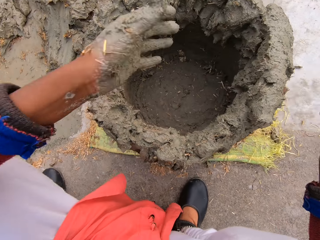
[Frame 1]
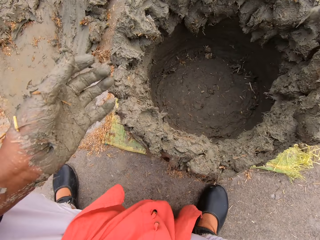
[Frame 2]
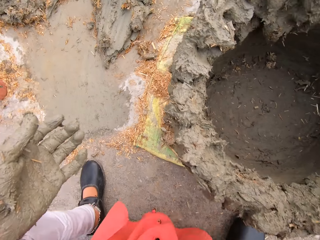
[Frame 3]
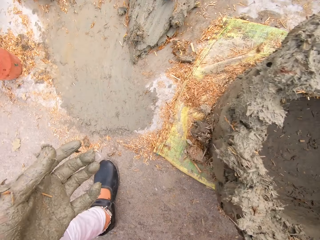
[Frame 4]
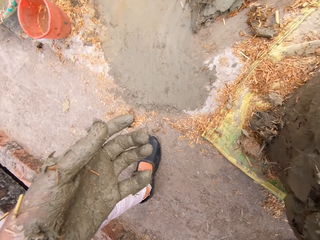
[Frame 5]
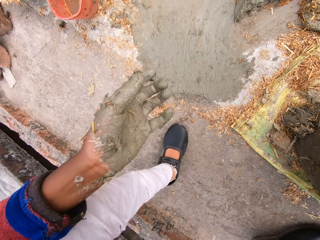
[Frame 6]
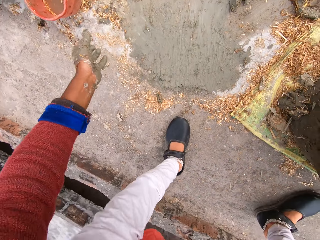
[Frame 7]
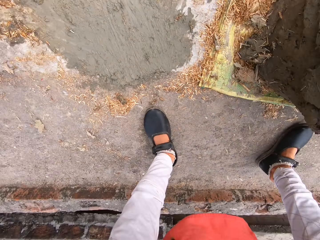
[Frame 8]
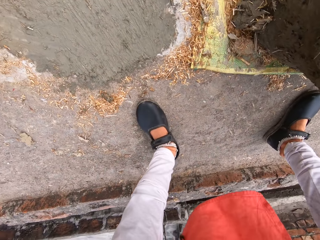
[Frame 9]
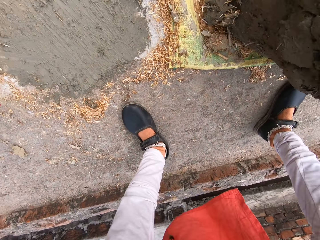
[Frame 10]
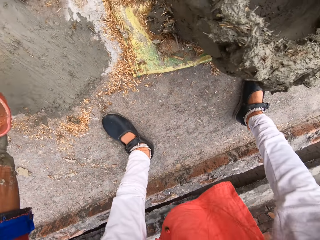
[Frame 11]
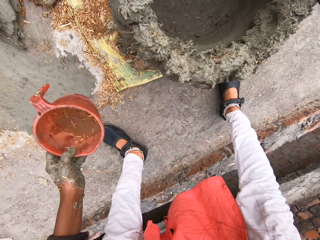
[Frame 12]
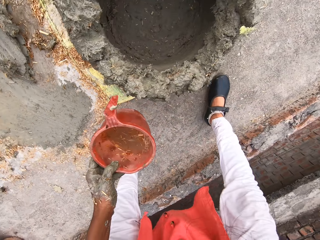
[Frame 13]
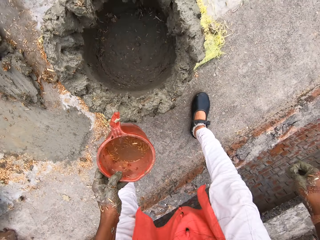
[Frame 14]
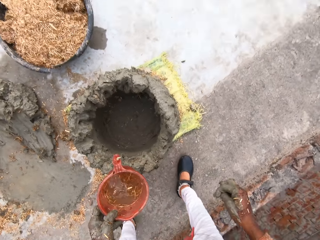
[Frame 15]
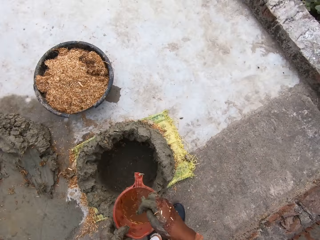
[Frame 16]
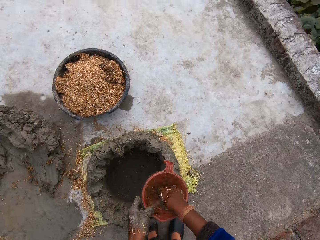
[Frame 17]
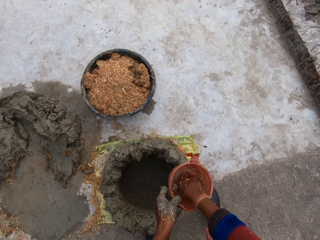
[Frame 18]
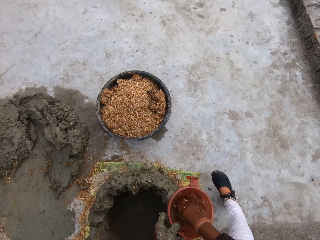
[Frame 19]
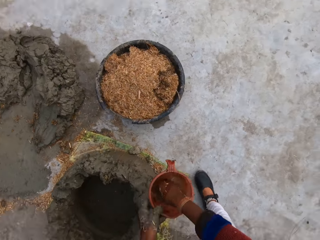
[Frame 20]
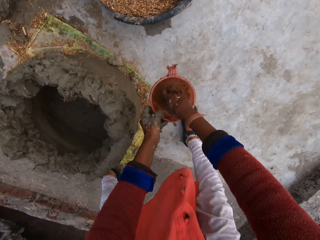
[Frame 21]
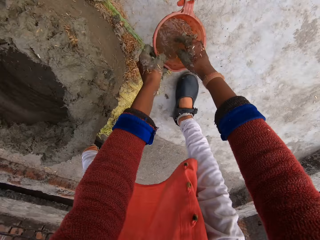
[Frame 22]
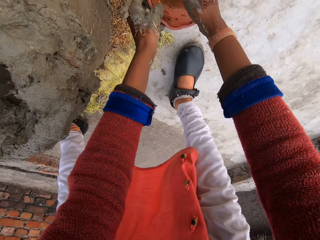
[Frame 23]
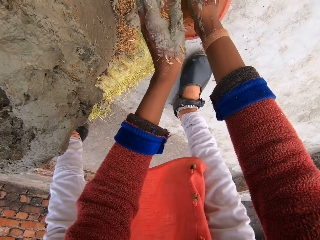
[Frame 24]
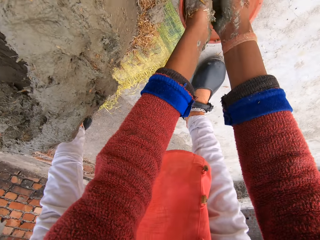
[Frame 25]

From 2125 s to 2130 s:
The camera wearer moves her hands away from the structure. She bends towards the floor. She moves her left hand forward and picks up the jug. She carries a cup of water from the ground. She stands up. She dips her right hand into the cup of water. She moves to her right and moves forward. She bends towards the structure. She drops the cup of water on the ground and rinses her hands briefly into the cup.

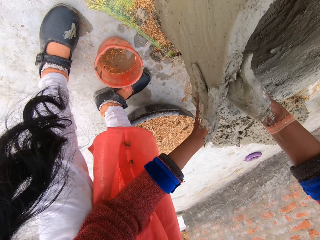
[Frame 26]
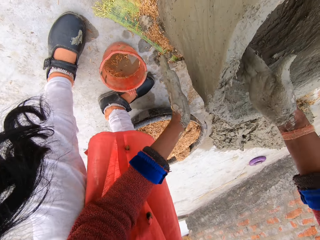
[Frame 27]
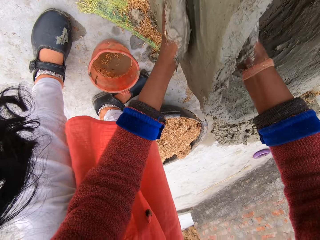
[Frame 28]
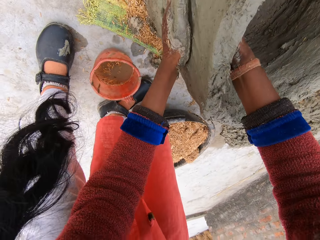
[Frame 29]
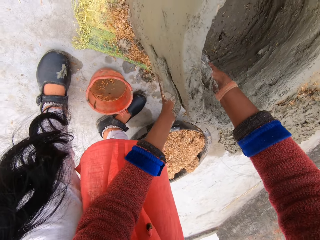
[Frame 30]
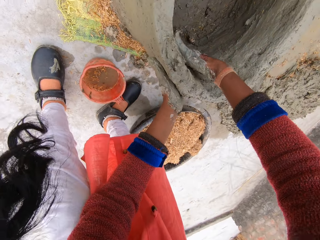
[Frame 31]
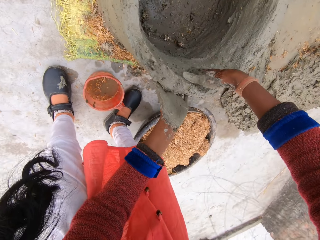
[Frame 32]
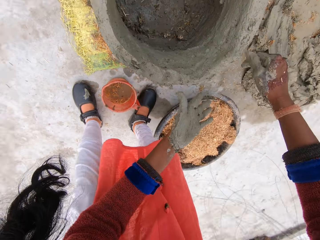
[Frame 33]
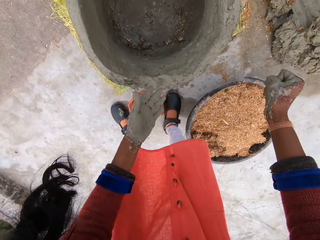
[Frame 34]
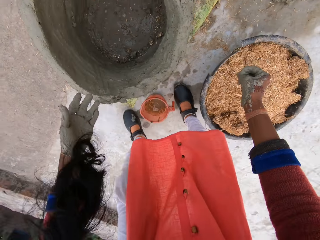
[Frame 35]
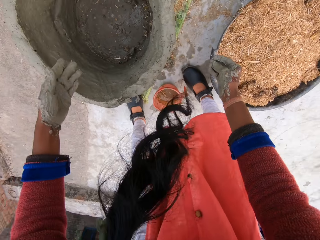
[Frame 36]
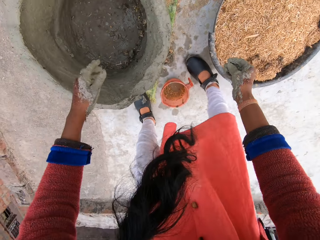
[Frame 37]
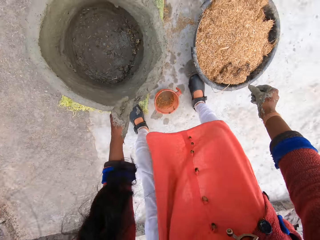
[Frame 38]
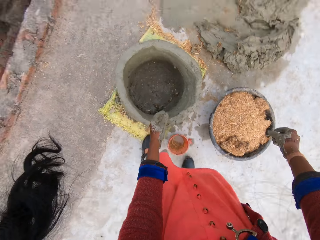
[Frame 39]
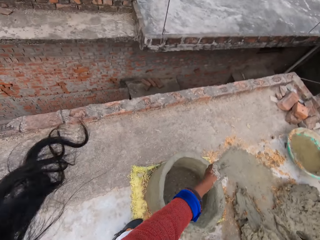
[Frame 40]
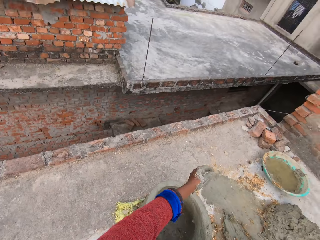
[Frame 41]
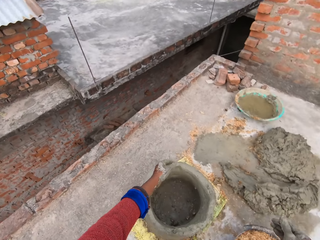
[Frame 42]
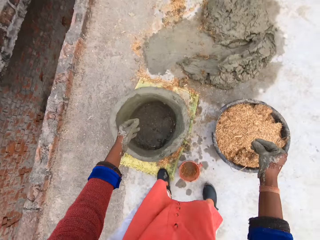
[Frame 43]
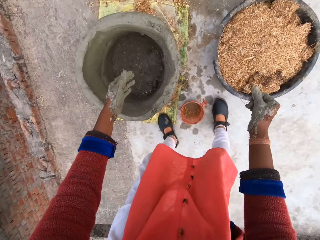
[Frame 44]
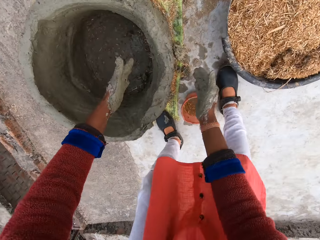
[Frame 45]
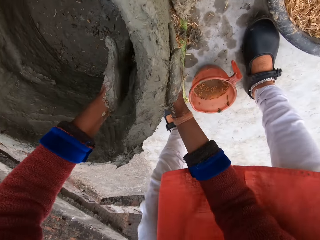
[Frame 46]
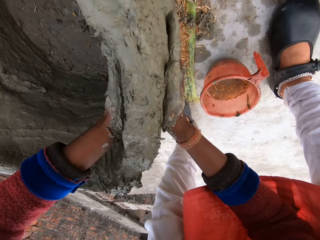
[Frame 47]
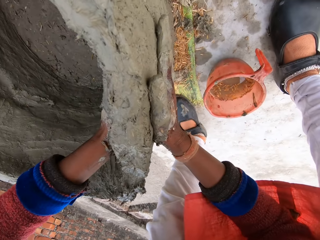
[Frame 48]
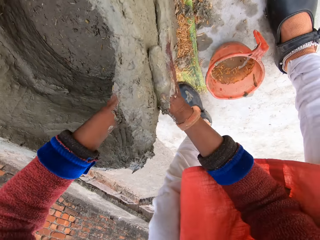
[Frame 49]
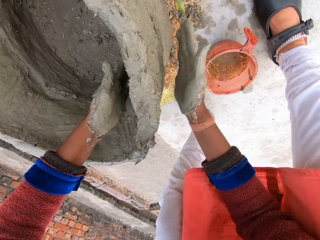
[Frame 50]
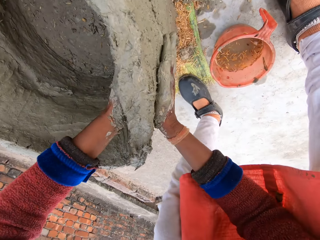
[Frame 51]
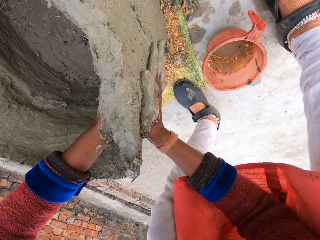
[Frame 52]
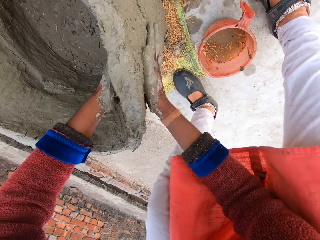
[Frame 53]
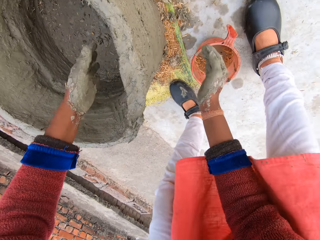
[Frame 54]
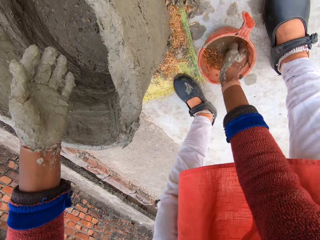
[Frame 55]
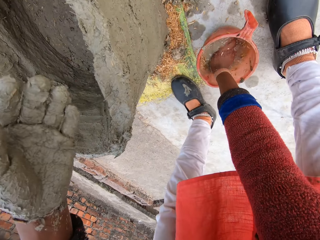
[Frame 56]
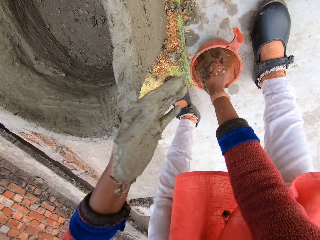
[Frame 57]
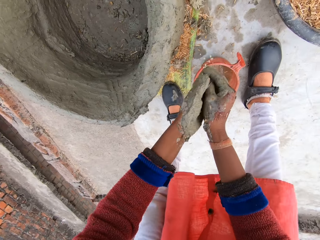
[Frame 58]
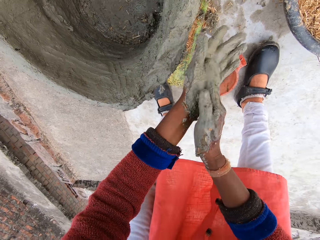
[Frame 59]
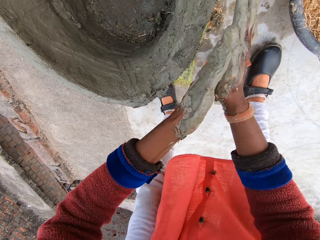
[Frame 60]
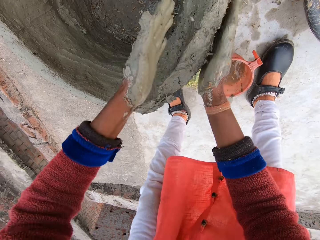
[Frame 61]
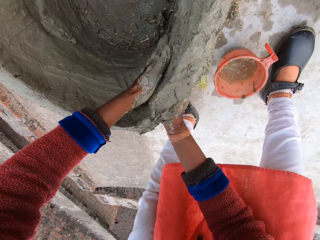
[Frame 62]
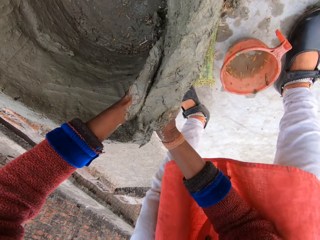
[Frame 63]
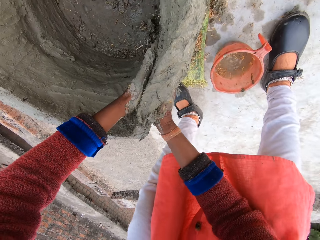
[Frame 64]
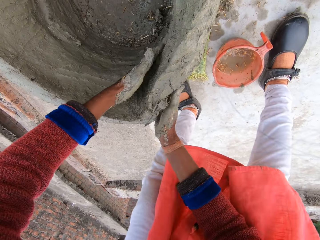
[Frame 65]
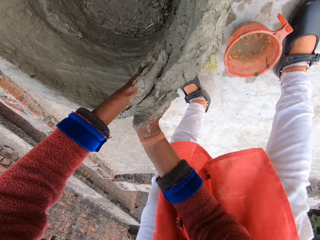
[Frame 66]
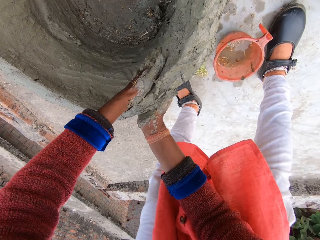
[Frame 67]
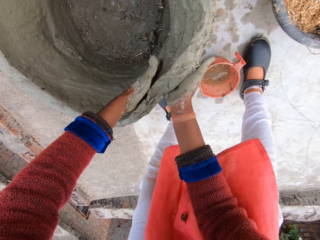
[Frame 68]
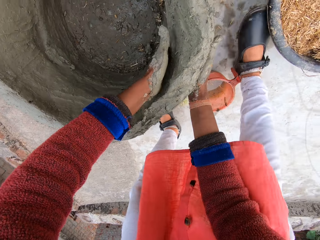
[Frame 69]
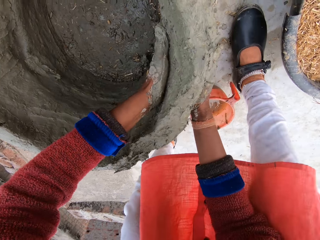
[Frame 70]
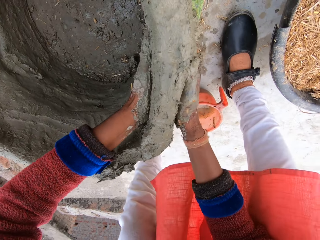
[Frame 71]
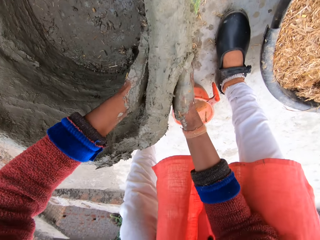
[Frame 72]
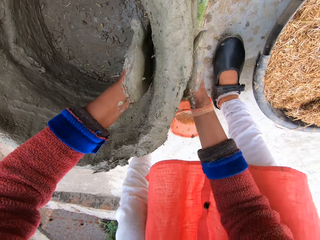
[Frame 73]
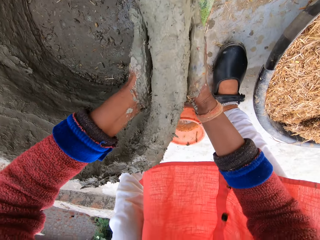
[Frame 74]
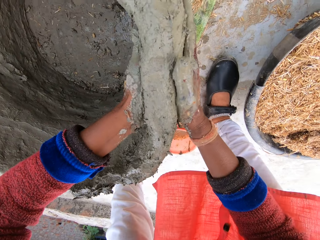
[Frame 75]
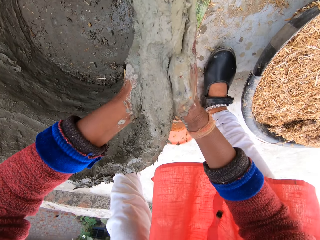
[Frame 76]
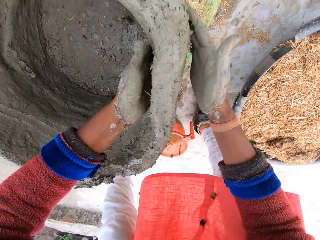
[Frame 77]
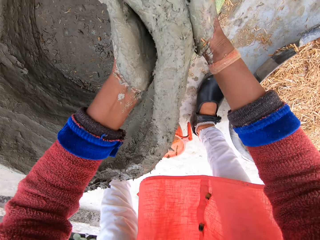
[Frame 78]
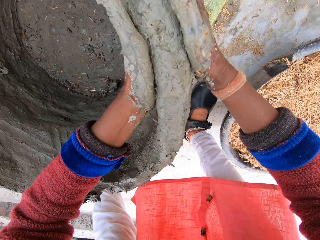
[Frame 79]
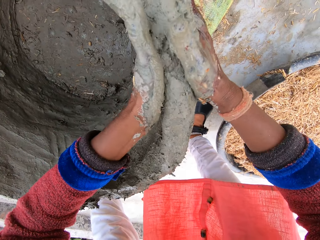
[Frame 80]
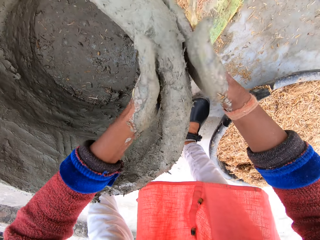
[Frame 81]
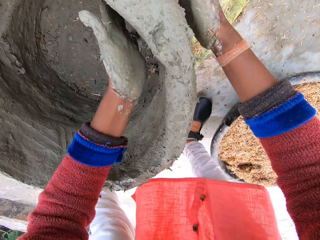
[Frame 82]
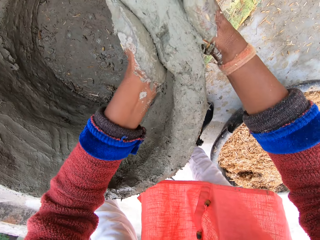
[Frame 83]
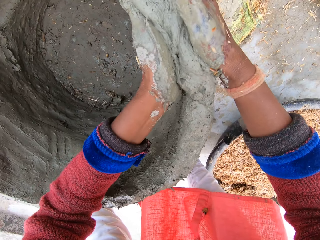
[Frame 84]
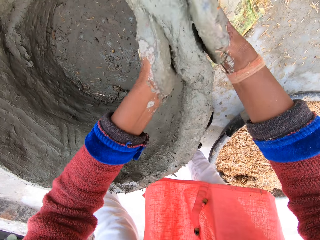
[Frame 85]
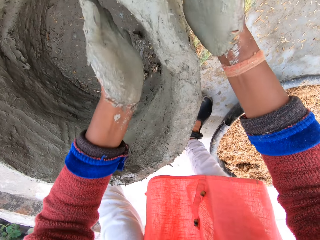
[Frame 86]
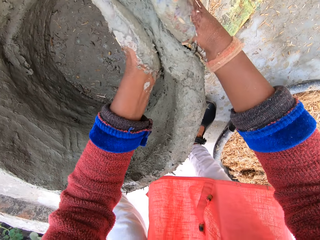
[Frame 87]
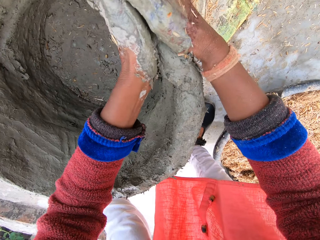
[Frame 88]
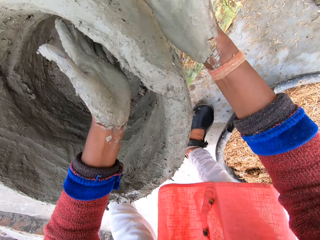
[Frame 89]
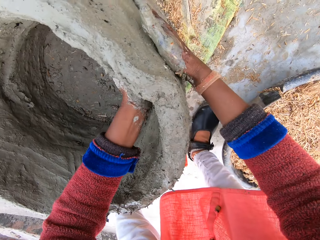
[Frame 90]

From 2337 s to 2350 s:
The camera wearer stands beside the clay structure. She resumes smoothening a flower pot with both hands. She bends beside the clay structure and models the clay structure. She dips her hand into a cup of water and rubs her hands together. She resumes smoothening the flower pot with both hands and models the clay structure.

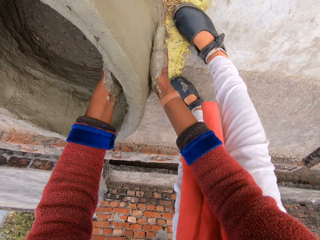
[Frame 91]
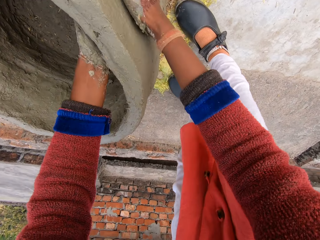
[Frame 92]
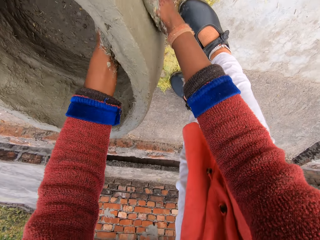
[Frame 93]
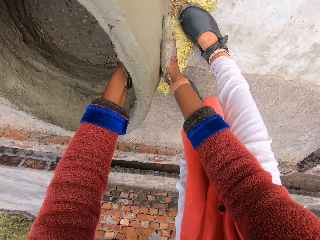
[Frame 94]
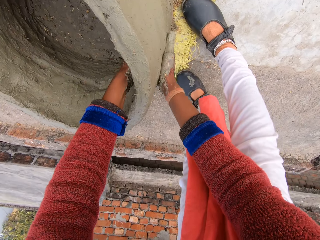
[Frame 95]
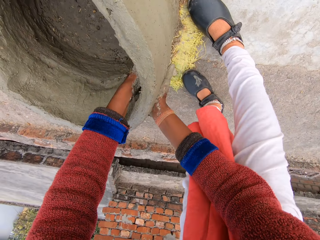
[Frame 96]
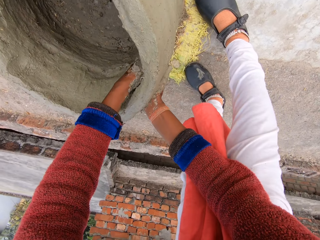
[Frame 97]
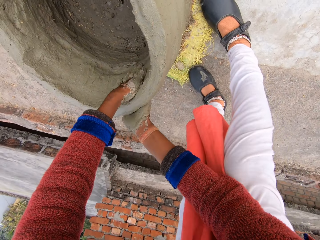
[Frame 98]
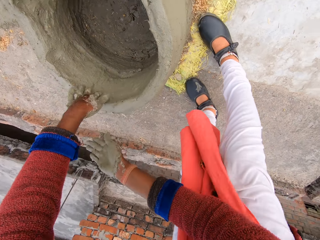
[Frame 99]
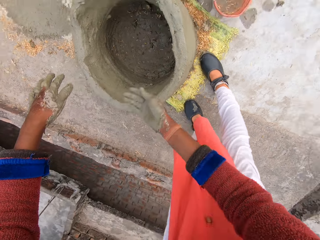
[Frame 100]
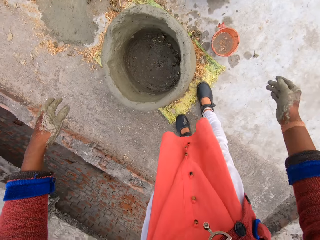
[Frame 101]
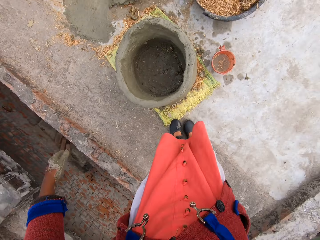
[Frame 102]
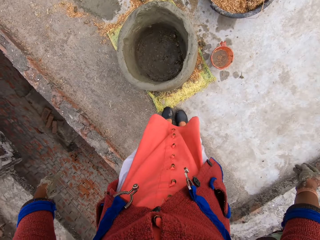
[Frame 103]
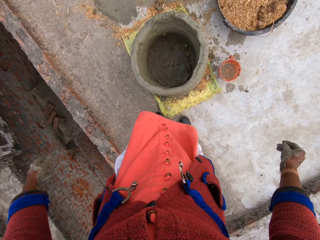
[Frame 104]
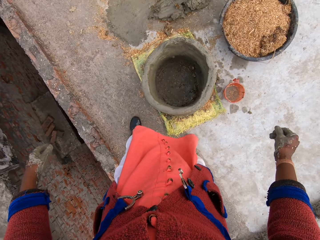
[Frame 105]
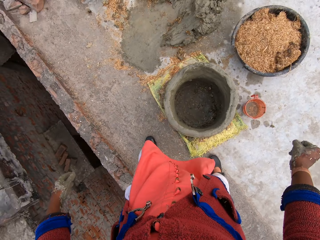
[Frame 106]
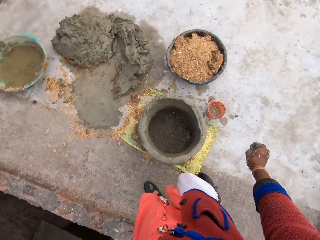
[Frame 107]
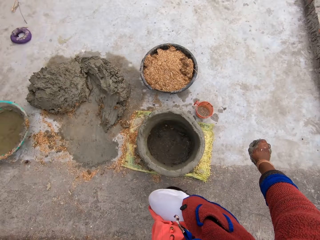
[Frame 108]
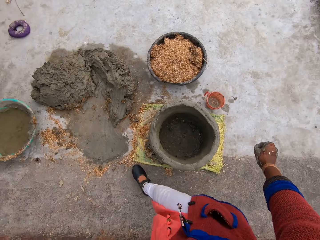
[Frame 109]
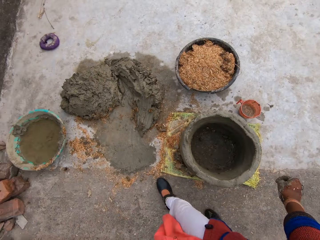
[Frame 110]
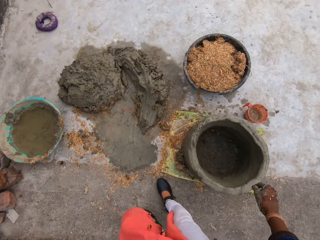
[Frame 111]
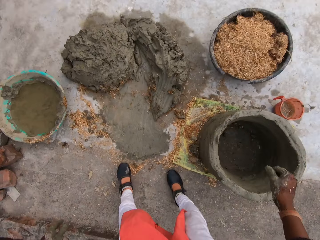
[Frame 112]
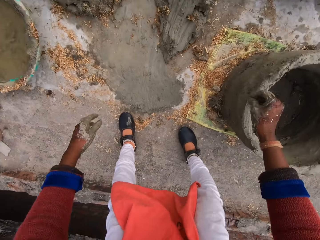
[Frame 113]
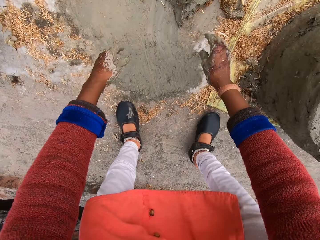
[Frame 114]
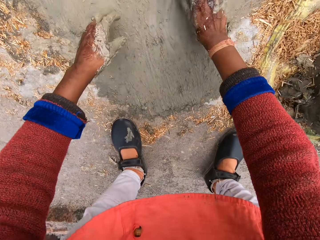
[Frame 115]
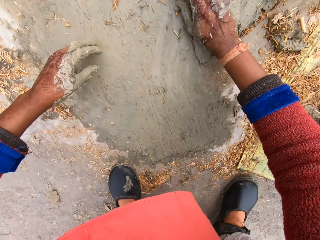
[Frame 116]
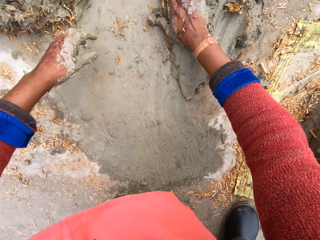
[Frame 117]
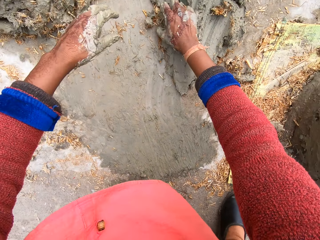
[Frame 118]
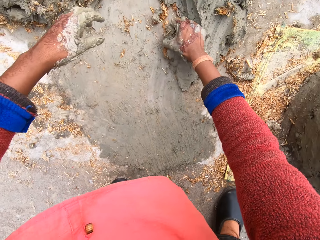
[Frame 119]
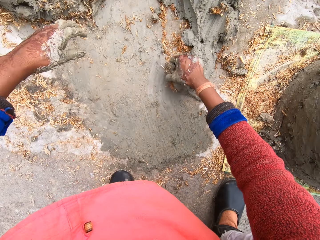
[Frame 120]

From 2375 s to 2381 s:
The camera wearer moves towards a heap of mortar. They stand beside the clay structure and walk around the clay structure. They take out some mortar together with sawdust from the heap of the mortar.
